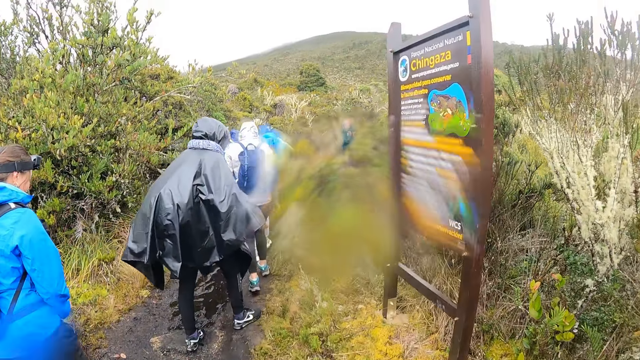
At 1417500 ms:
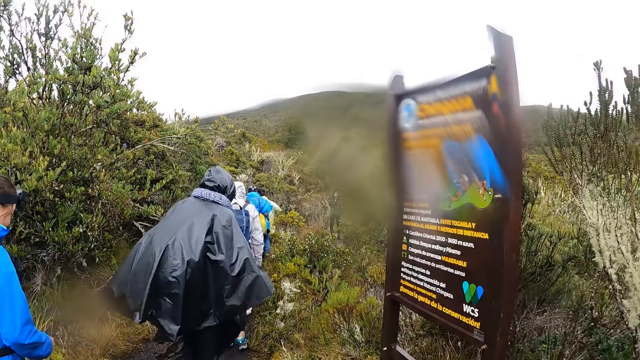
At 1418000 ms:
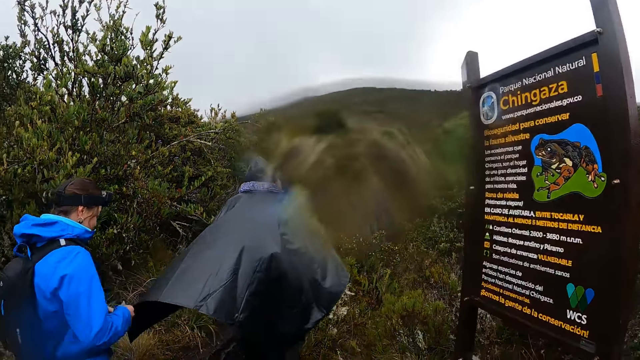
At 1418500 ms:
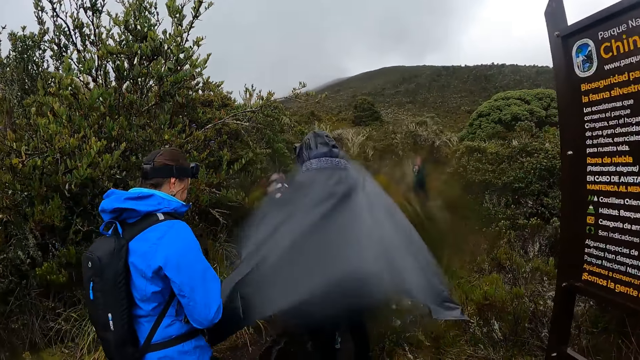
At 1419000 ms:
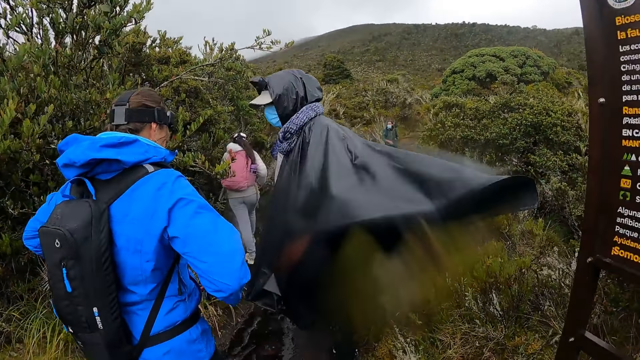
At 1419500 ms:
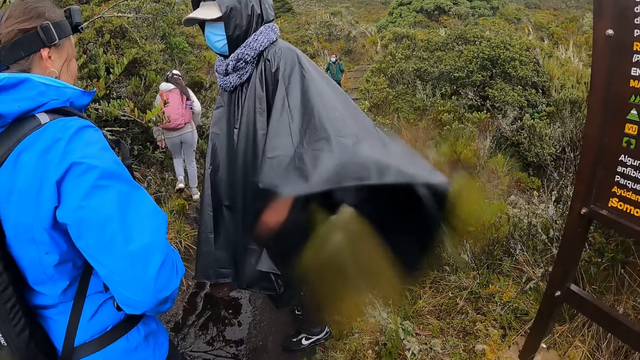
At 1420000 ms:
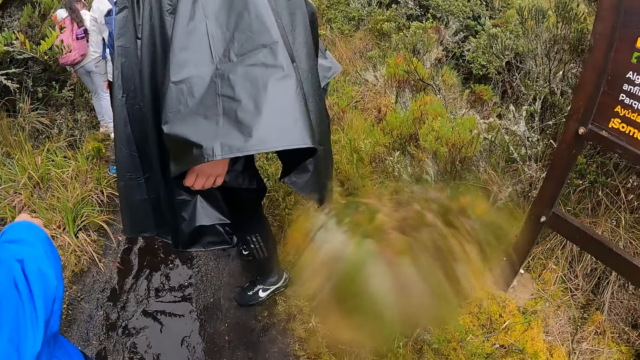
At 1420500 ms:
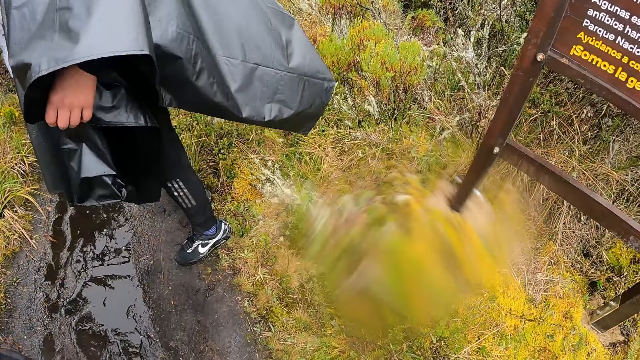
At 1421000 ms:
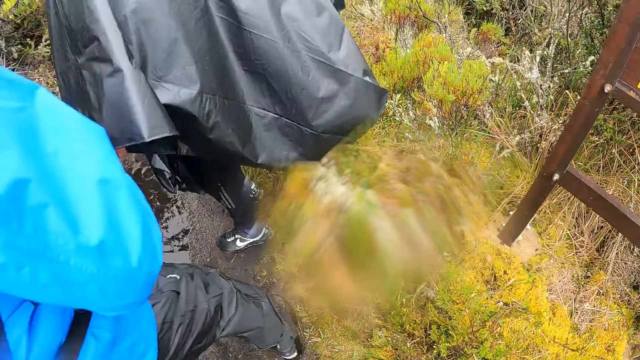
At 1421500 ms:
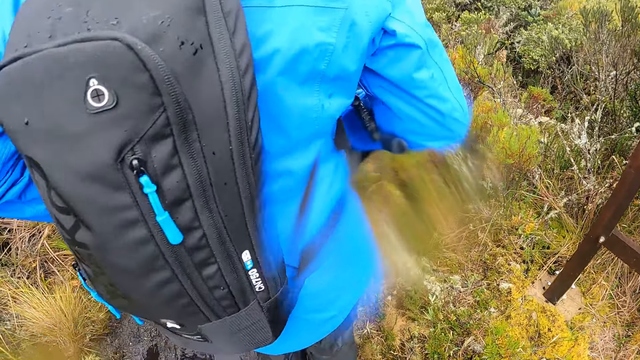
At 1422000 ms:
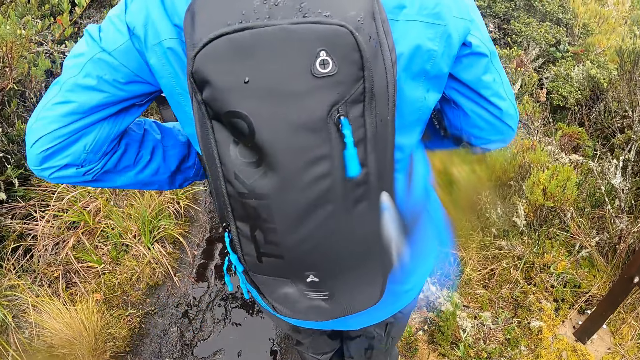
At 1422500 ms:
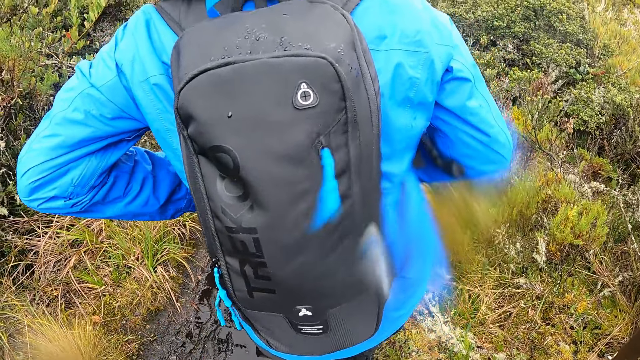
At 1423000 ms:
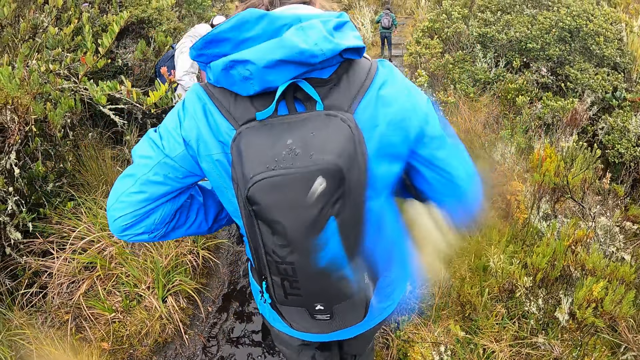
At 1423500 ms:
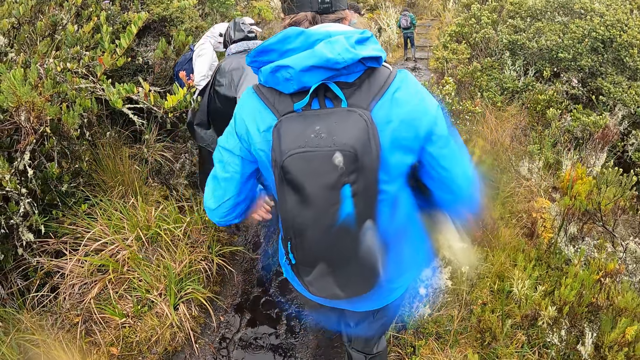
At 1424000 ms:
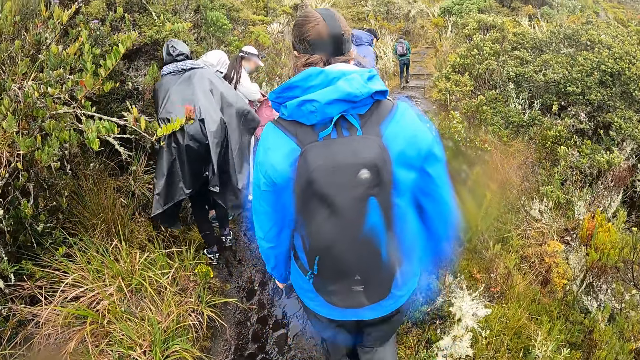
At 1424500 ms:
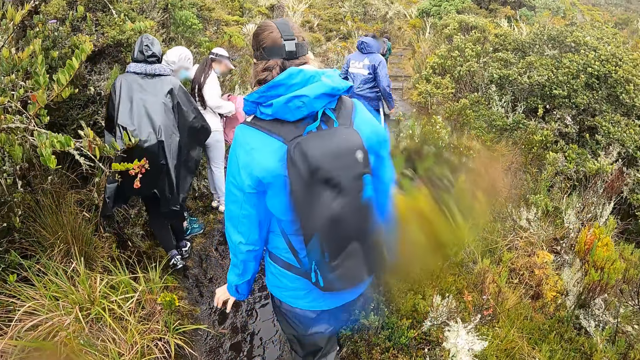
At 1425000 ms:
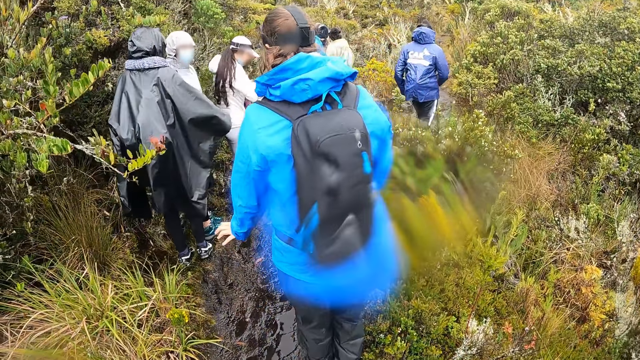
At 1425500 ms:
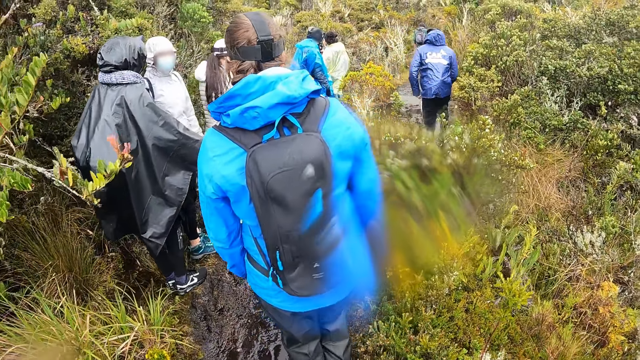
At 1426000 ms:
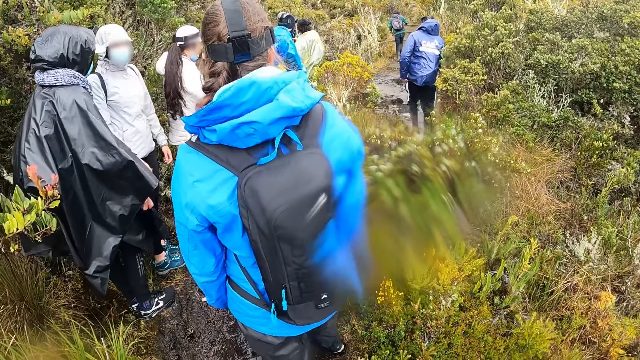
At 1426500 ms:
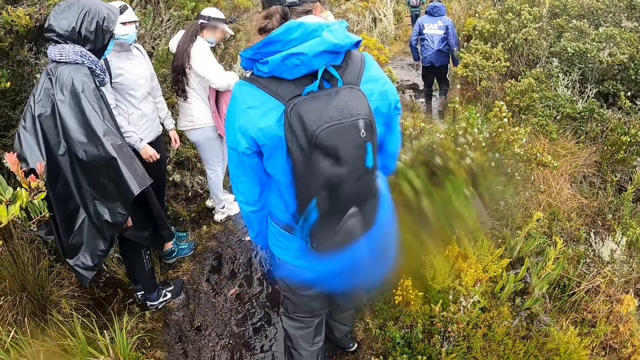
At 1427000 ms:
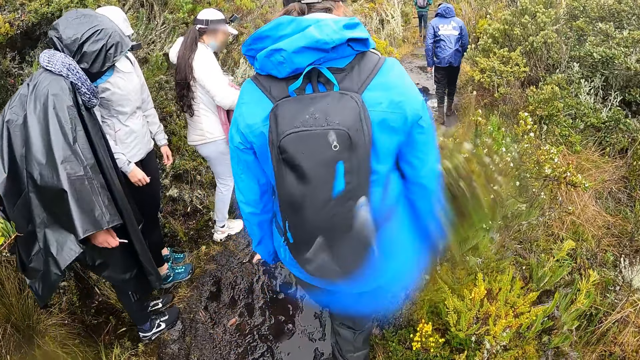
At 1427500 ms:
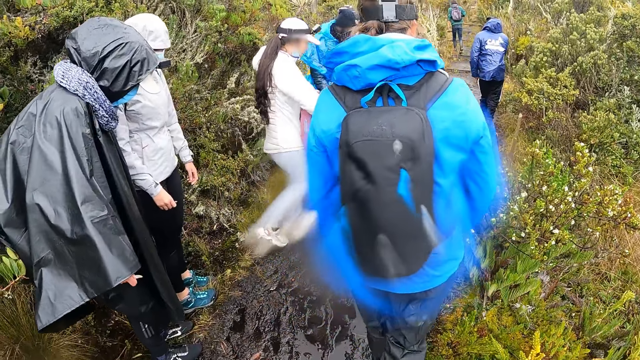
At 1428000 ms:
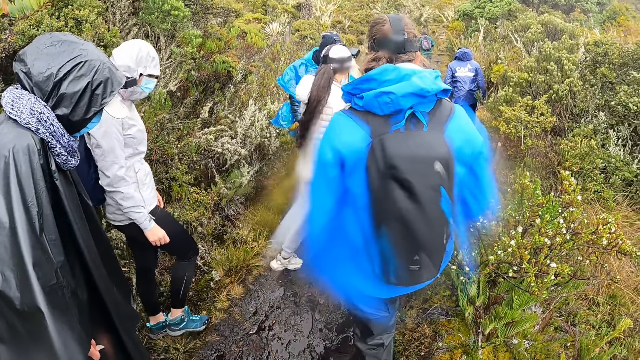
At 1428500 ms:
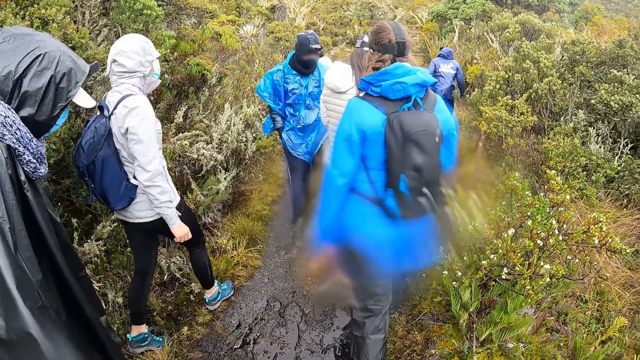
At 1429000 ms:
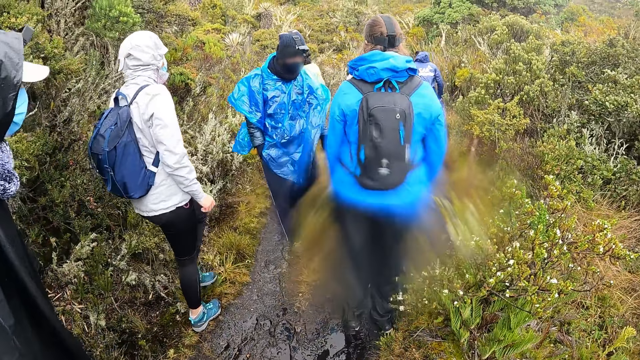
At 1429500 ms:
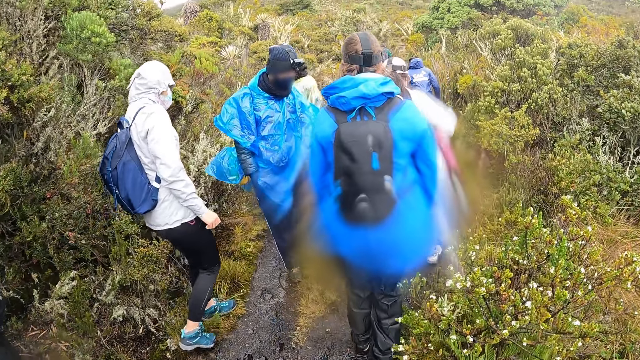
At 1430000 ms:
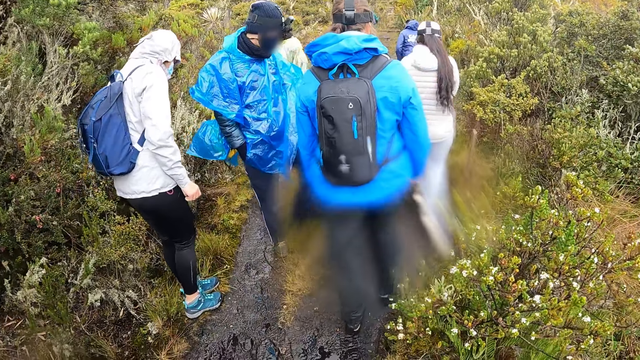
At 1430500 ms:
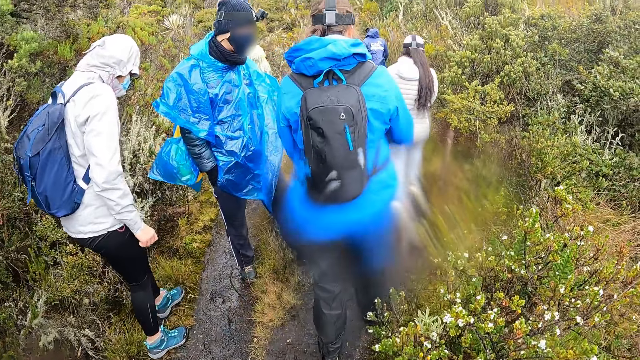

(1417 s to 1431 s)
The camera wearer looks at the sign board. They look at the ground. They walk around the forest with the team. They look at the women. They walk around with the men.

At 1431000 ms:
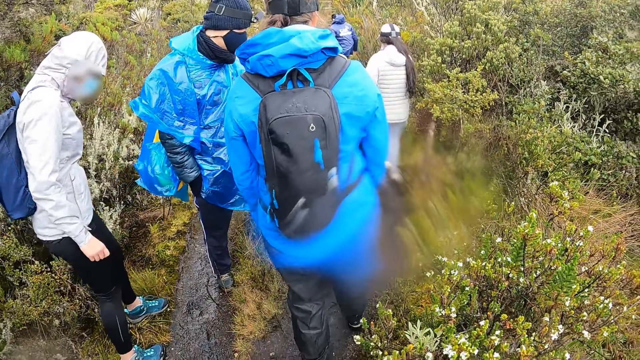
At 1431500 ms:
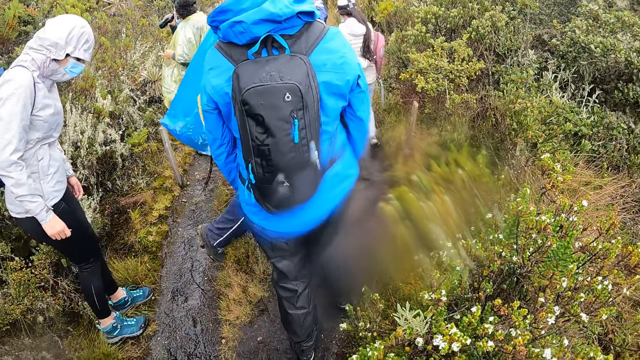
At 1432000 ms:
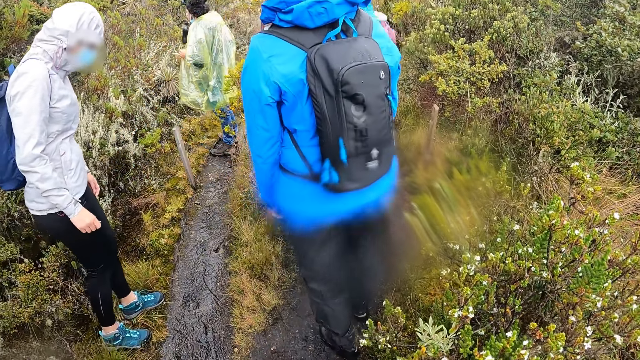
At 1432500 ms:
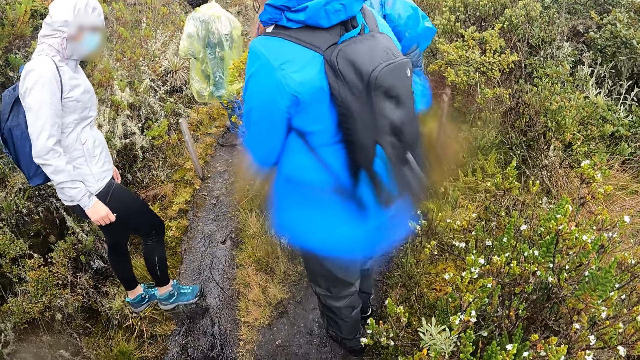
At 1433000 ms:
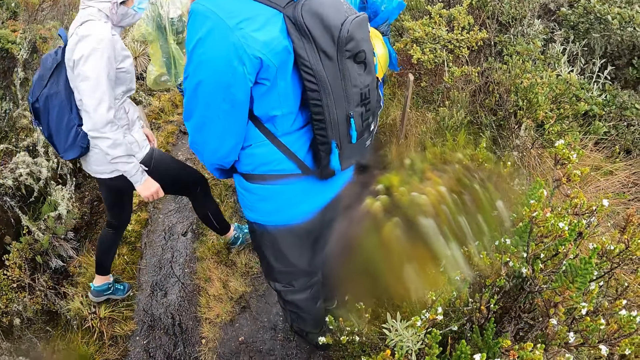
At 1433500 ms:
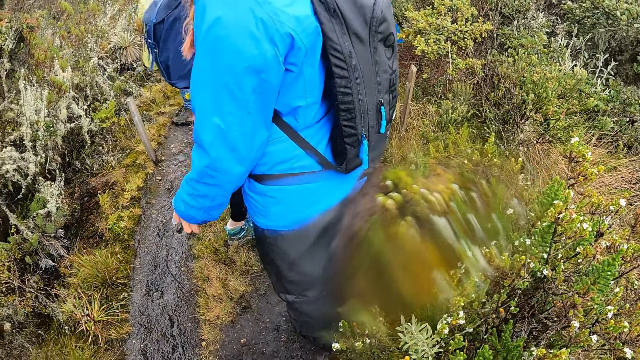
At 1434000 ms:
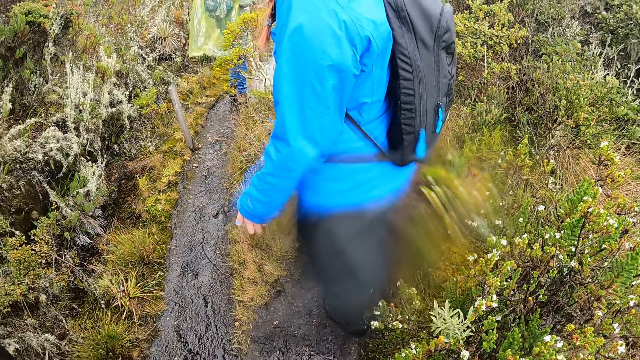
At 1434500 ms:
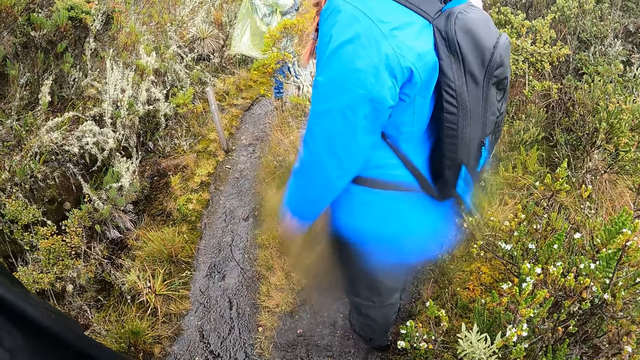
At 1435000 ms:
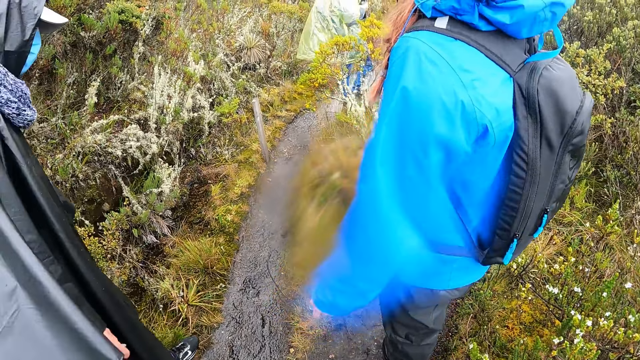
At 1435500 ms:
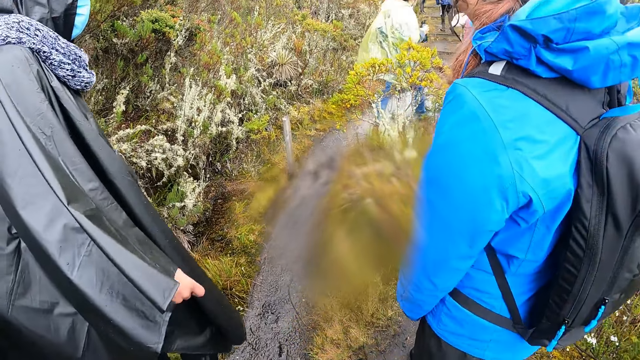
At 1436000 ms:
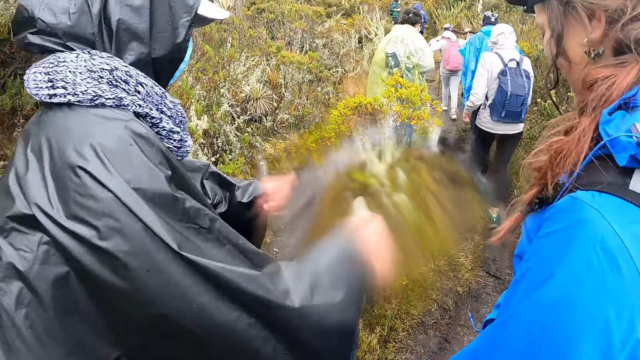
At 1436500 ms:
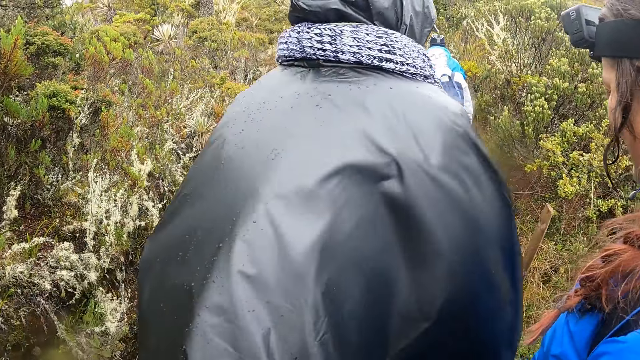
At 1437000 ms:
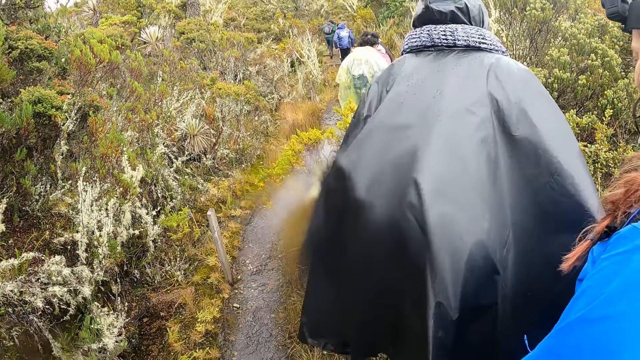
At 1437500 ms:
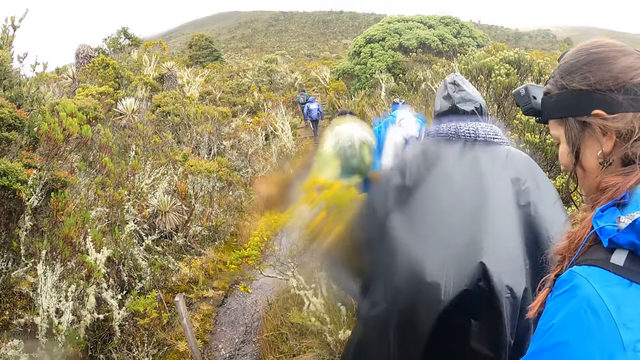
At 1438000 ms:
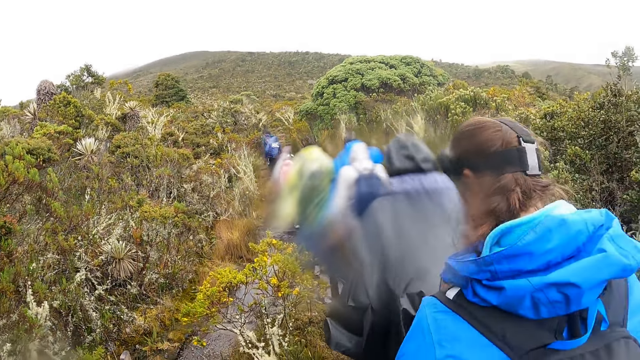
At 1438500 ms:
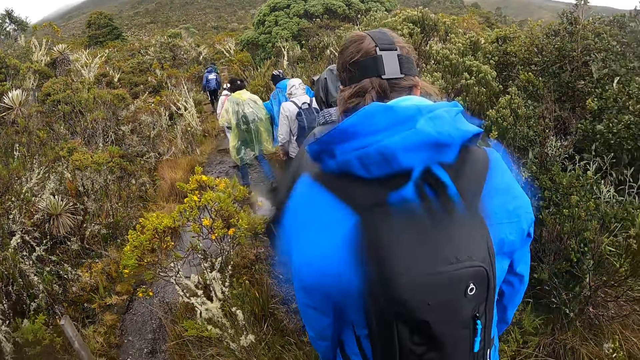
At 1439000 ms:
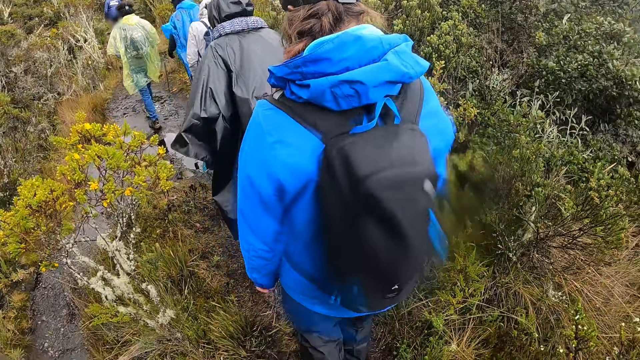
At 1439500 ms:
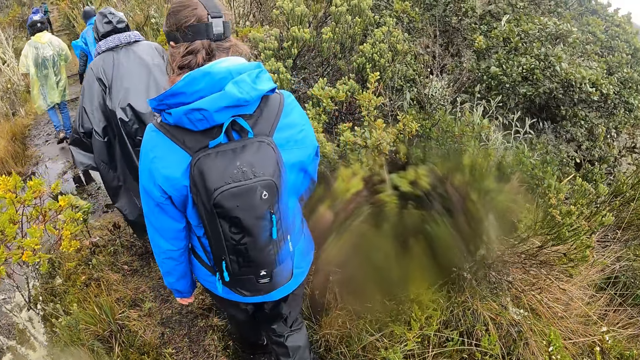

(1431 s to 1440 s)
The camera wearer looks at a man.
